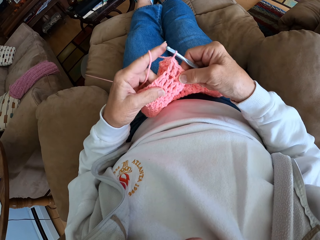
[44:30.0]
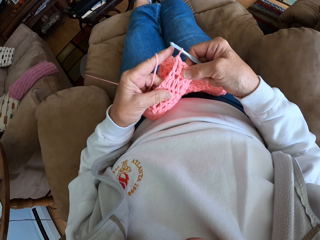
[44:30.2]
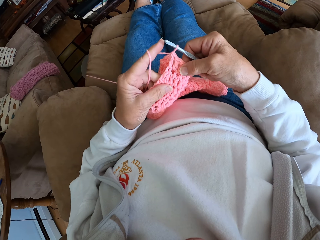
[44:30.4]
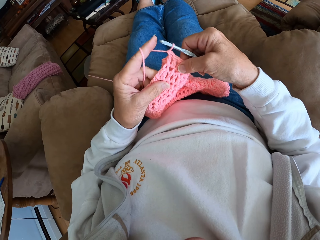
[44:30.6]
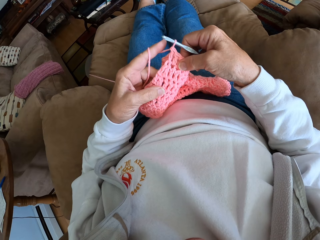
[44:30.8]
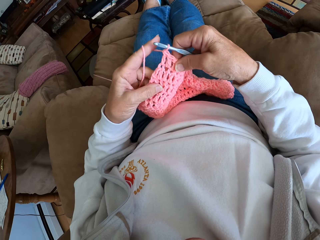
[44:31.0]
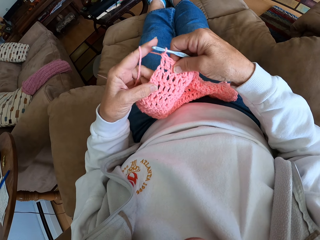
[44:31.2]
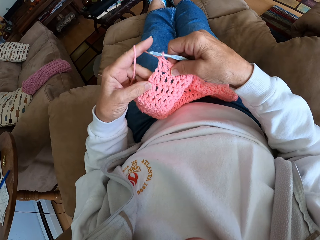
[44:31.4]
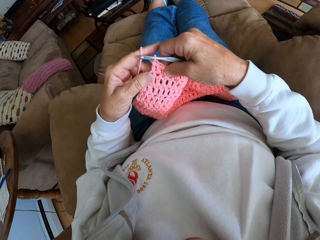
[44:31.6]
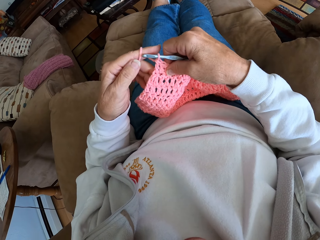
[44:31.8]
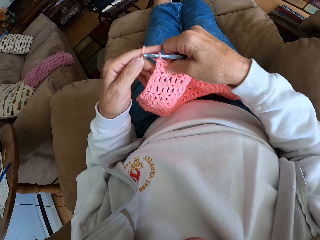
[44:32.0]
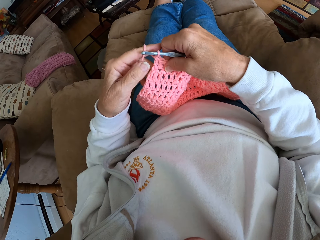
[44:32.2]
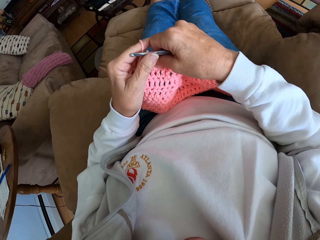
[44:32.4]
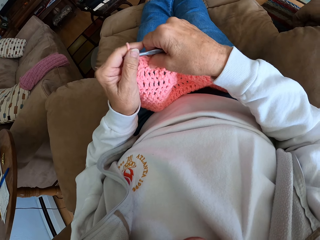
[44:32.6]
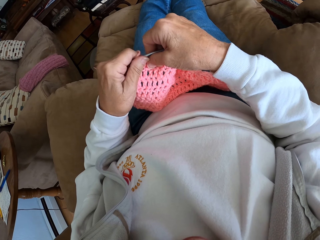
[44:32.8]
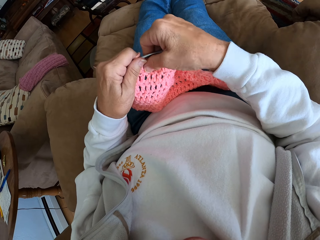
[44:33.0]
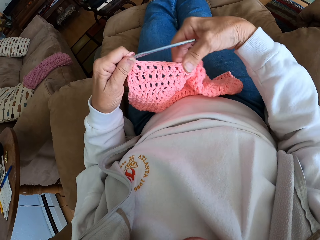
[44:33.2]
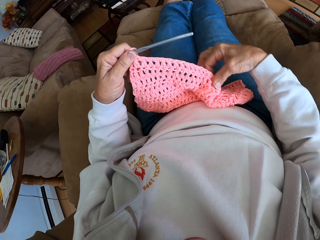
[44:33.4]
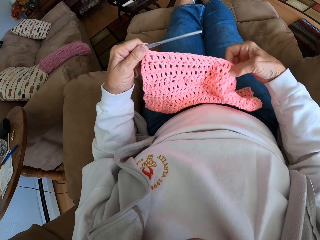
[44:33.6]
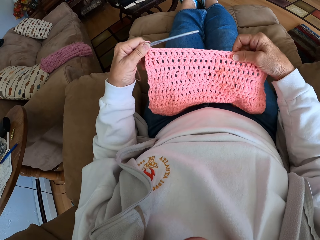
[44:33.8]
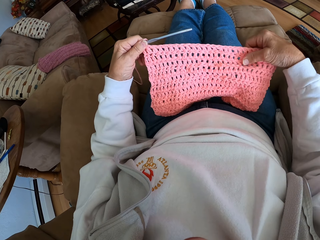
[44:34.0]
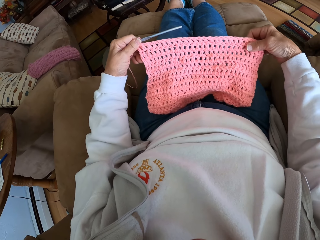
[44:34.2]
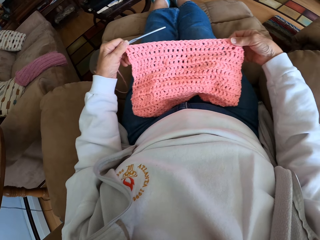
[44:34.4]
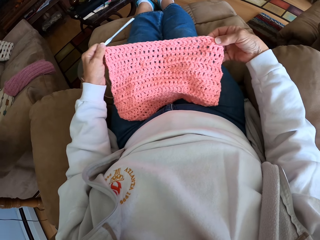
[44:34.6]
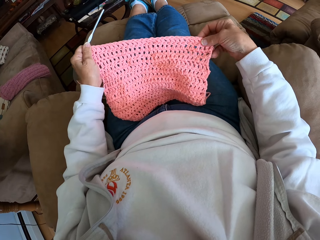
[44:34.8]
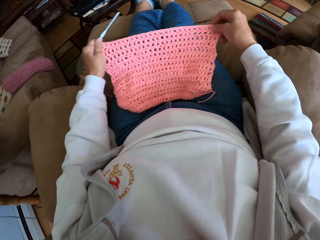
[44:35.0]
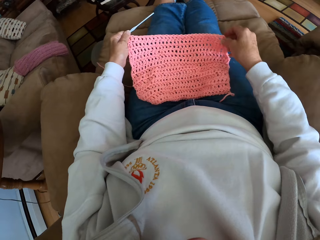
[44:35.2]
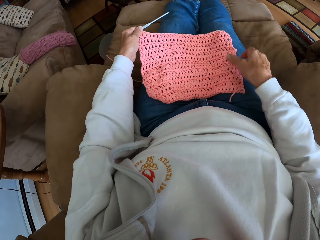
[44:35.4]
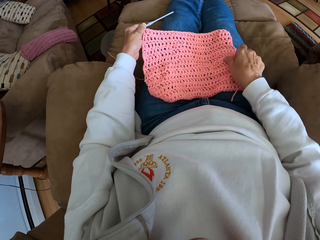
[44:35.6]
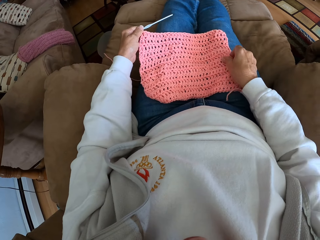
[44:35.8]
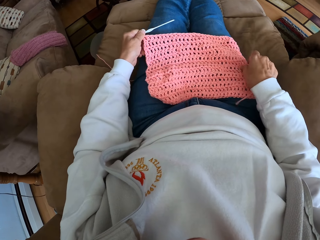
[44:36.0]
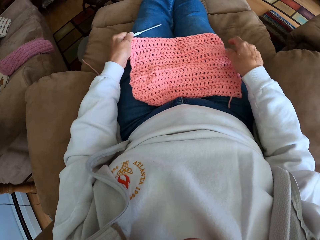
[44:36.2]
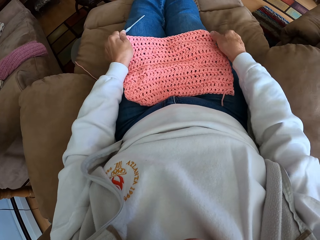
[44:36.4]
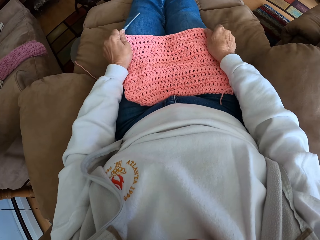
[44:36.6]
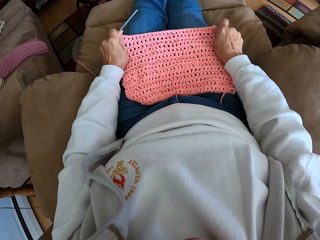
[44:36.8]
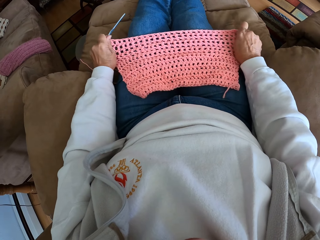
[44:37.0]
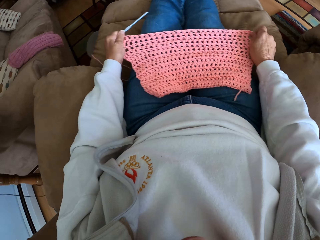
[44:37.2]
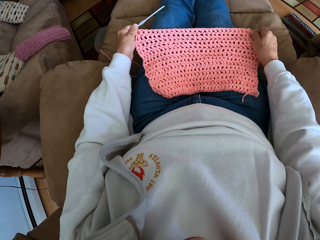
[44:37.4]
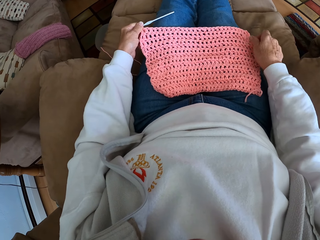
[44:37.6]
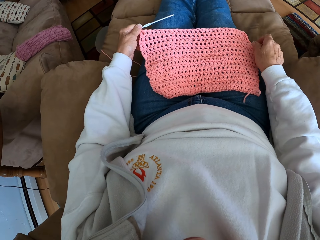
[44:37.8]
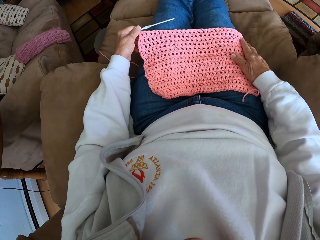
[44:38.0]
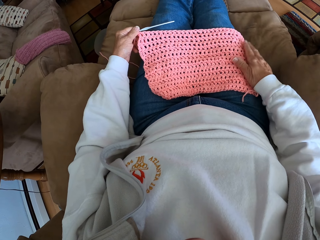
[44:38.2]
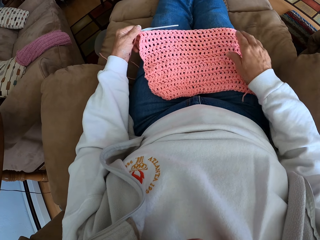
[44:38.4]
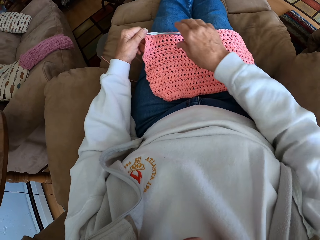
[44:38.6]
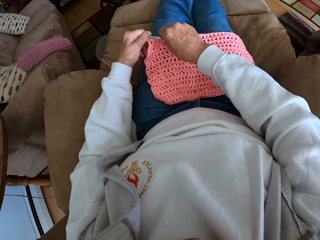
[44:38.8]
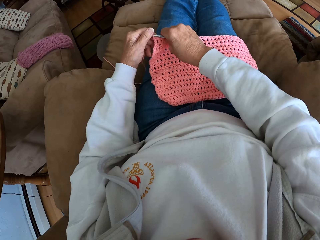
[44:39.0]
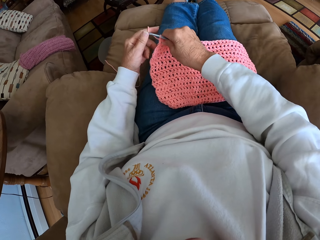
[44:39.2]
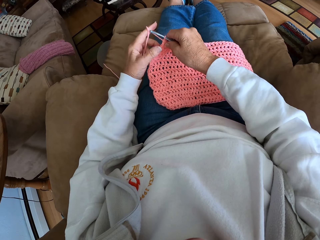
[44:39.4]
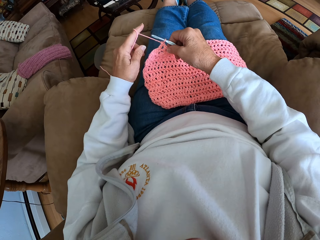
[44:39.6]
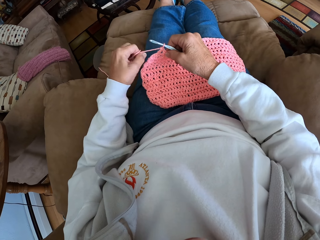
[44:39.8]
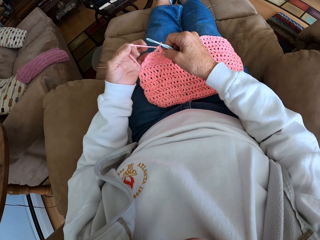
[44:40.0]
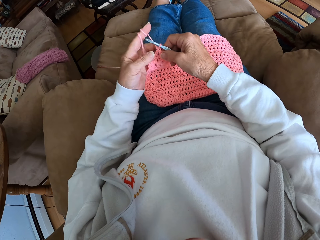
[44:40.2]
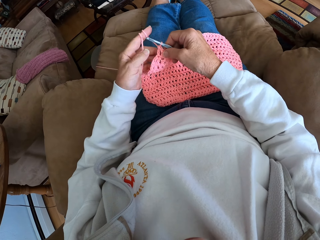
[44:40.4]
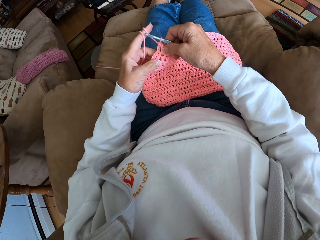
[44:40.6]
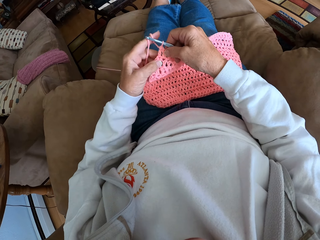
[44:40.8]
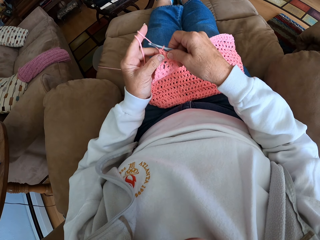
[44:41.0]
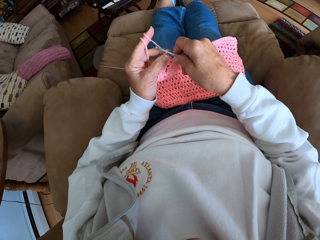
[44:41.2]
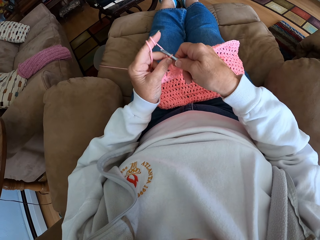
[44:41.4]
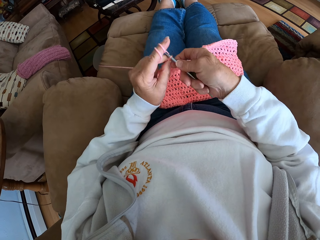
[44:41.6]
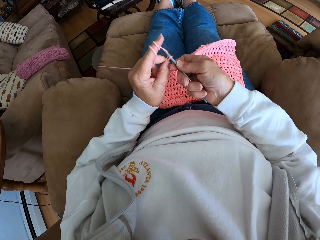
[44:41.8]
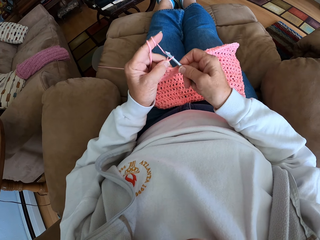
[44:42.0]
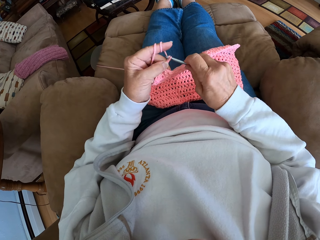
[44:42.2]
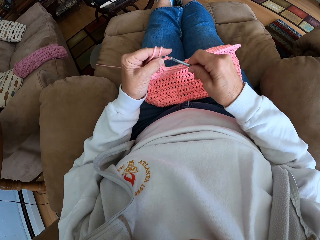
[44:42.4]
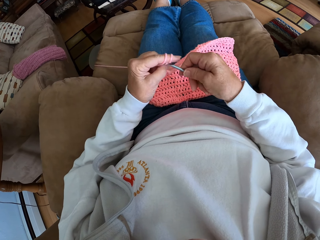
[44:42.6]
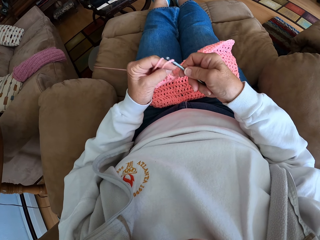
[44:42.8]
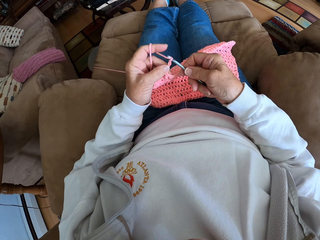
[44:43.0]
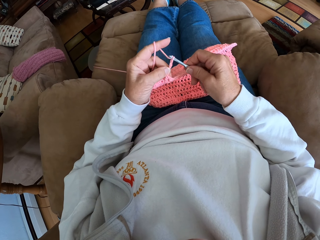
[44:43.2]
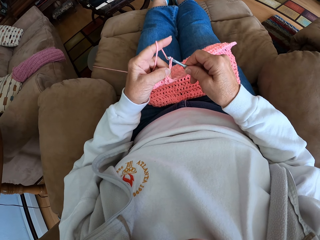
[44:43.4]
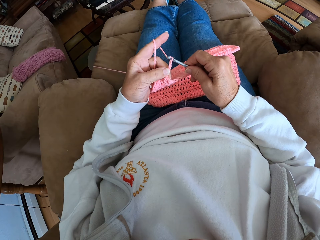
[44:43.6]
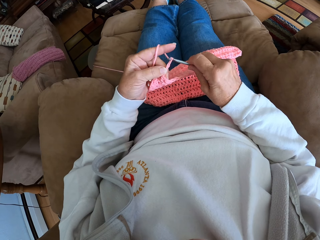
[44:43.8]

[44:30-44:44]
The camera wearer adjusts the garment. She stretches the crochet clothing. She adjusts the thread. She rolls more thread with her index finger. She crochets the thread.

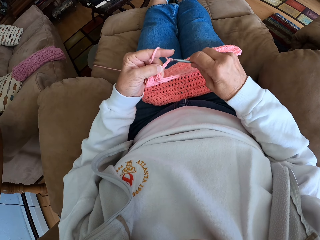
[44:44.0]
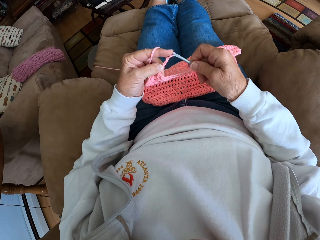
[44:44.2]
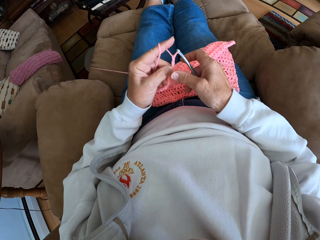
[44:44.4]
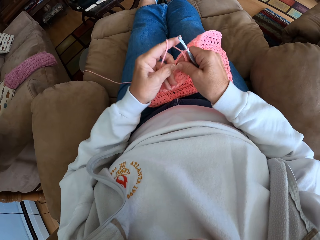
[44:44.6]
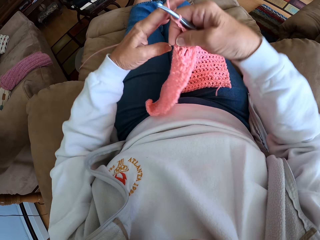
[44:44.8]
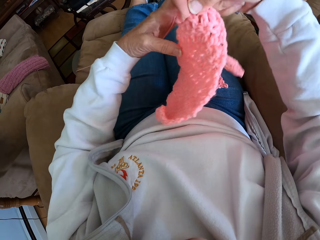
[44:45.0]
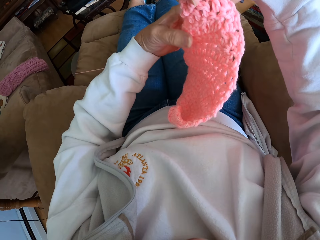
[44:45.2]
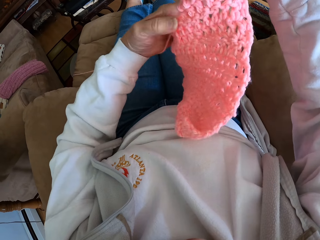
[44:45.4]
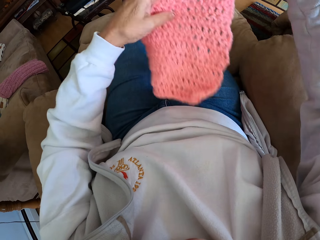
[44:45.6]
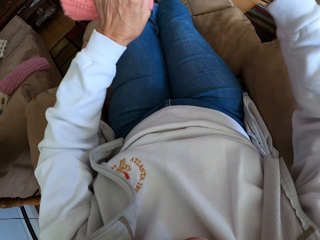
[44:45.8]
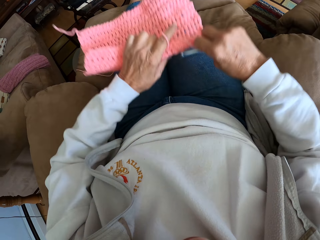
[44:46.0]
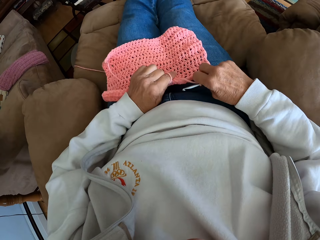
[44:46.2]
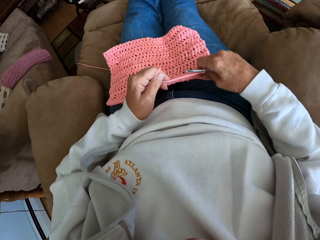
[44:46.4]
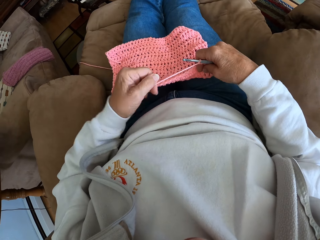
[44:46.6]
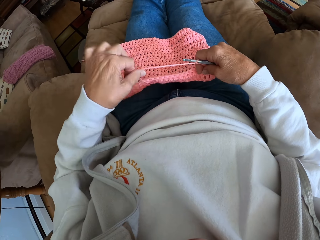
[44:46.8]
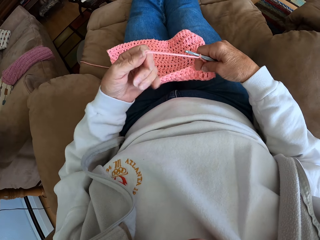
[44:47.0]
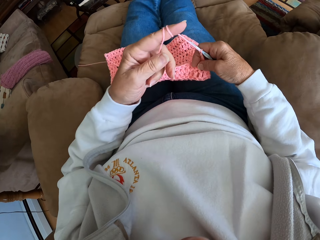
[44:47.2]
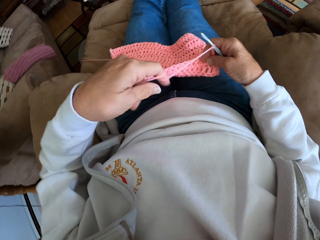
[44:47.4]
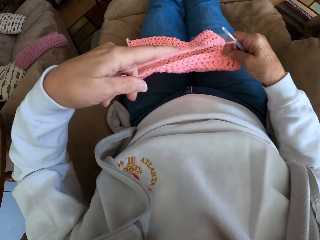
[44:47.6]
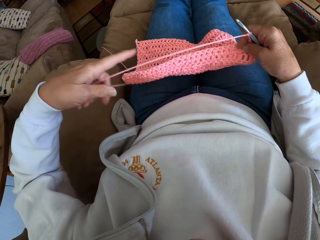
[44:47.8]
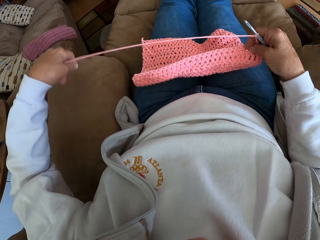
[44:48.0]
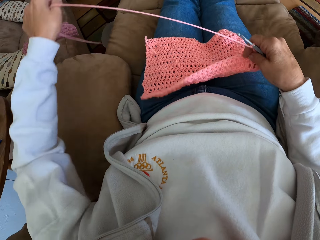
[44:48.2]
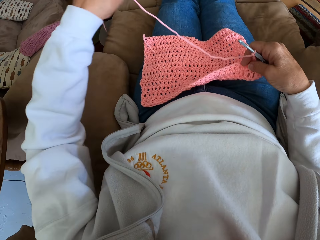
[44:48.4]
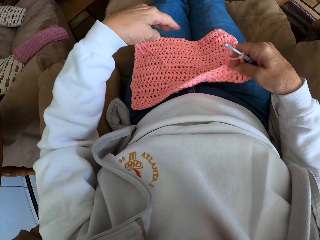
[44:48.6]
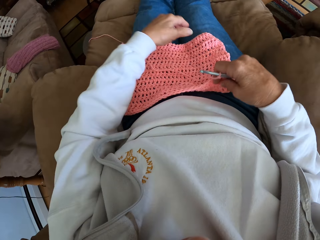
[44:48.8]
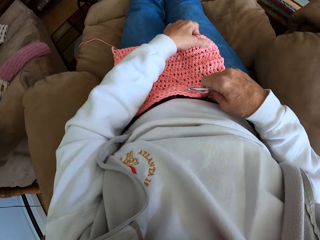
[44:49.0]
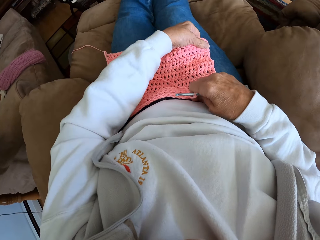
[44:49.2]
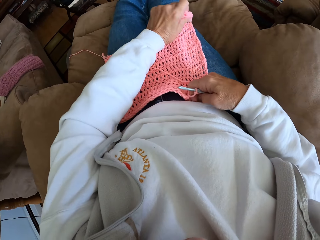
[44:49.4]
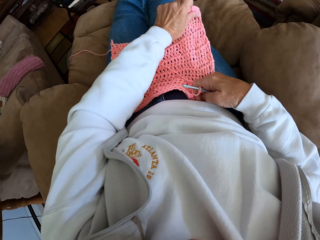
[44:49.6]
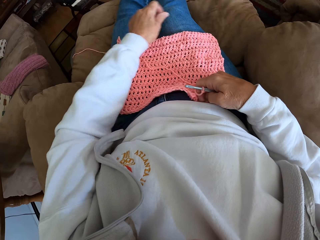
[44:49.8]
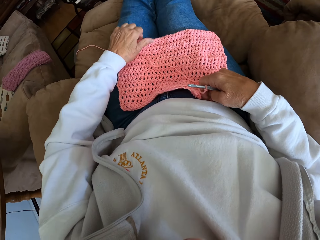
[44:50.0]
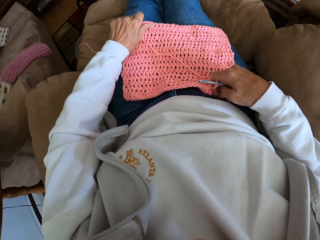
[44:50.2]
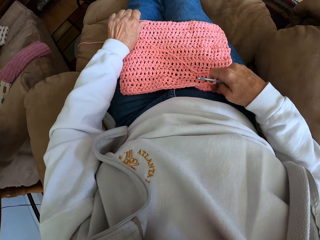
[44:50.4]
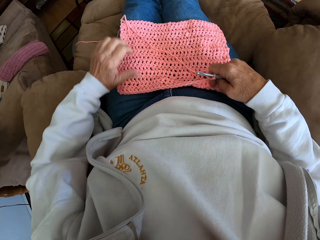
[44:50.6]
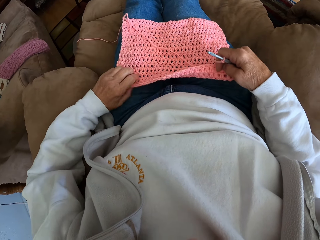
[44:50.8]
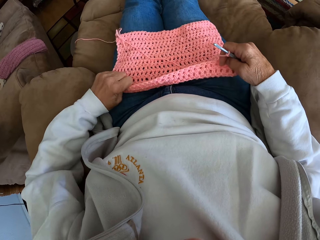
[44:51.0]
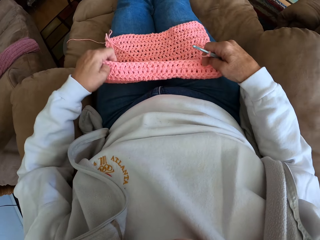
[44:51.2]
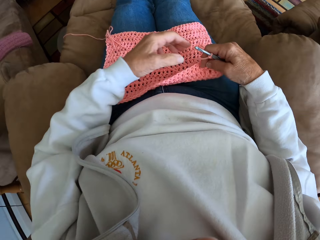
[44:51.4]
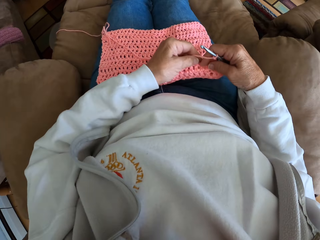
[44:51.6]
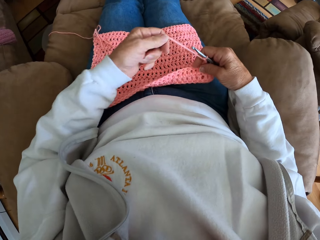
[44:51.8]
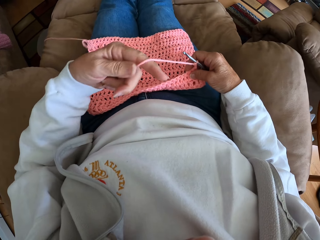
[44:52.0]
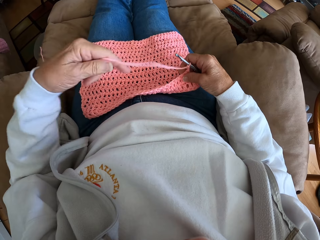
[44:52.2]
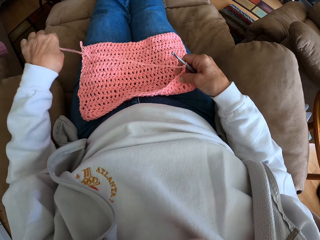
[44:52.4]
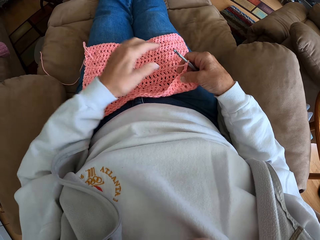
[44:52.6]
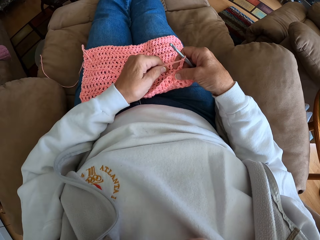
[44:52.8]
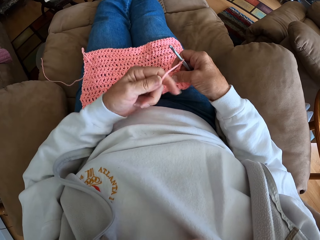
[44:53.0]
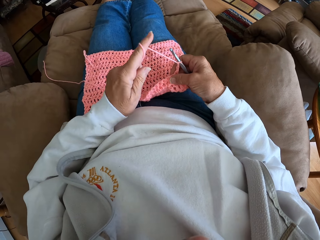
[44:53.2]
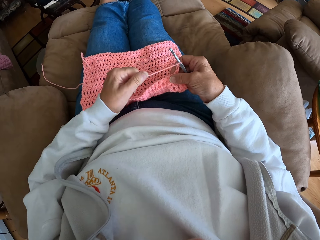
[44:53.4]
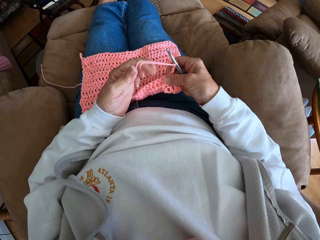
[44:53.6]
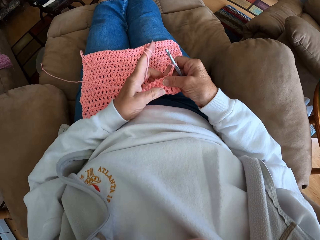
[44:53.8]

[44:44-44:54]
The camera wearer adjusts the garment. She flips the crochet clothing. She rolls more thread with her index finger. She stretches the crochet clothing. She rolls more thread with her index finger. She adjusts the thread.
